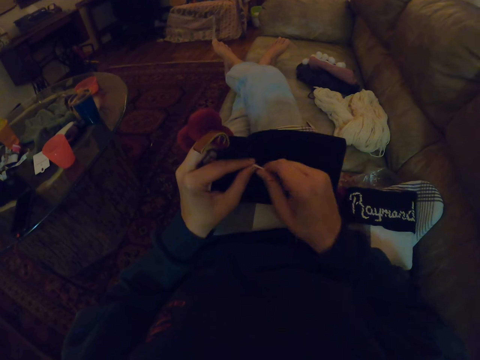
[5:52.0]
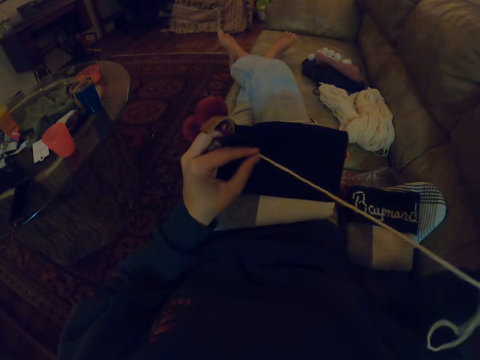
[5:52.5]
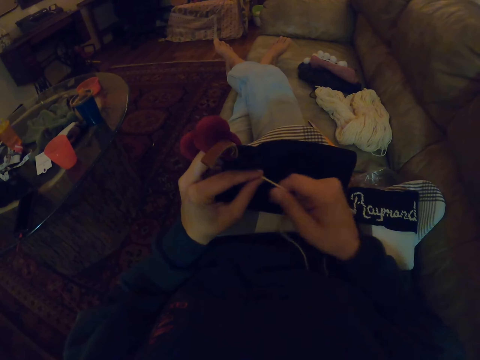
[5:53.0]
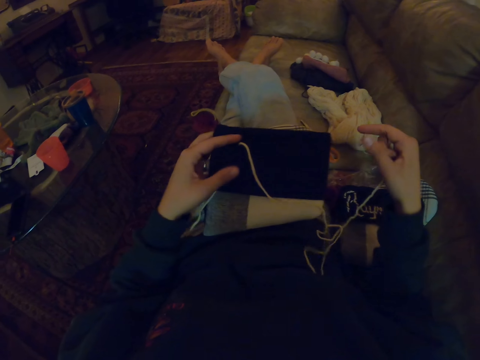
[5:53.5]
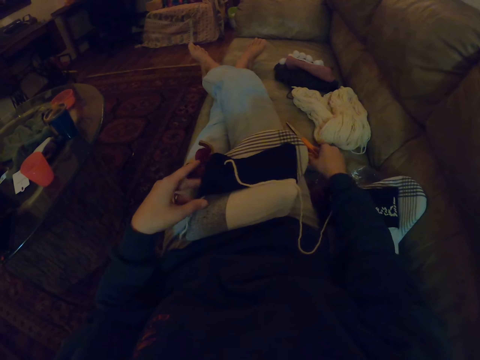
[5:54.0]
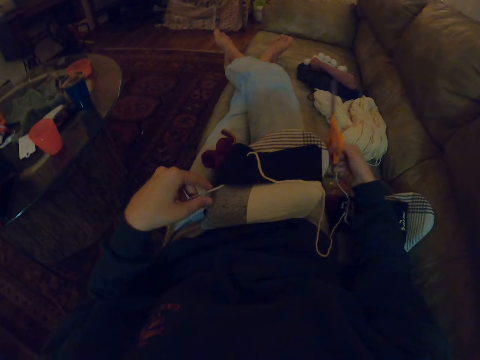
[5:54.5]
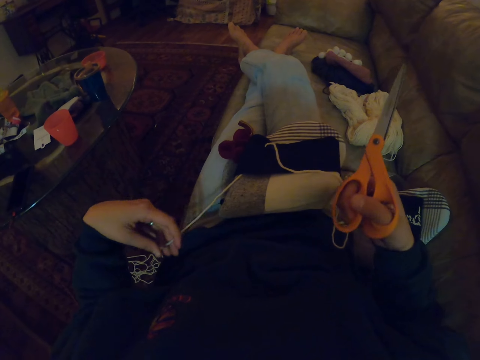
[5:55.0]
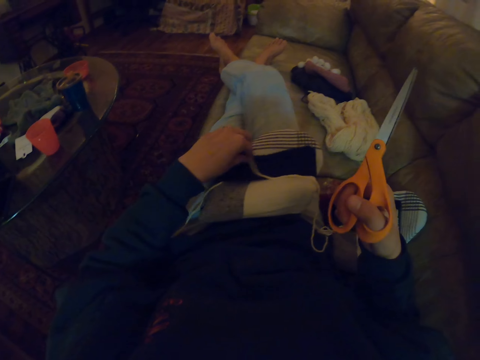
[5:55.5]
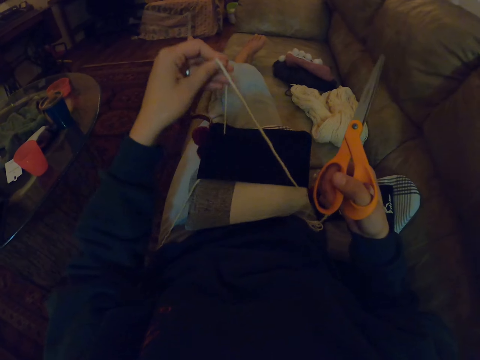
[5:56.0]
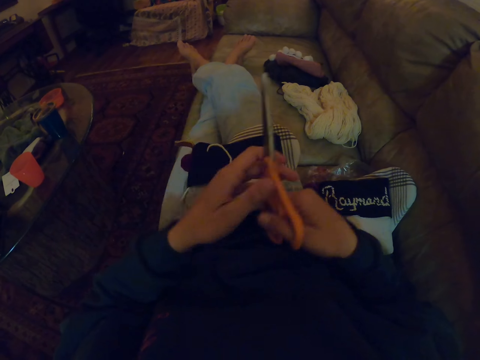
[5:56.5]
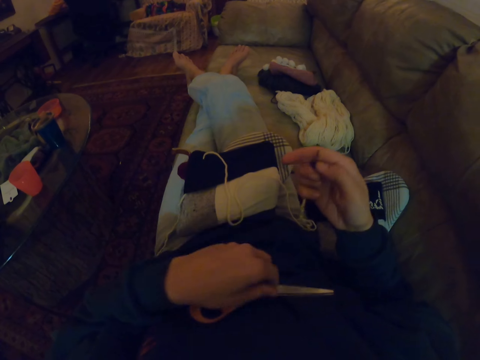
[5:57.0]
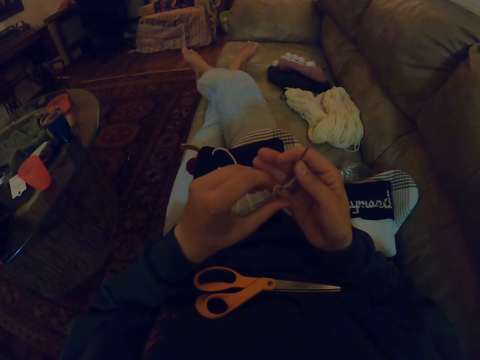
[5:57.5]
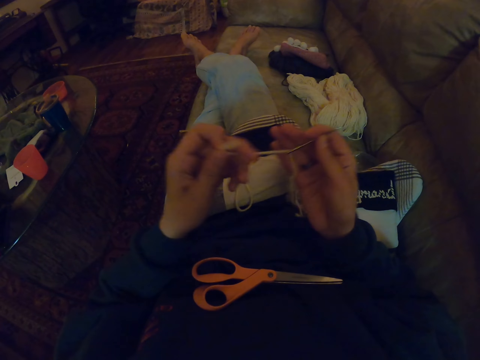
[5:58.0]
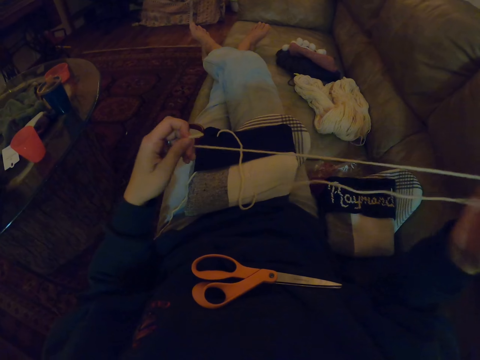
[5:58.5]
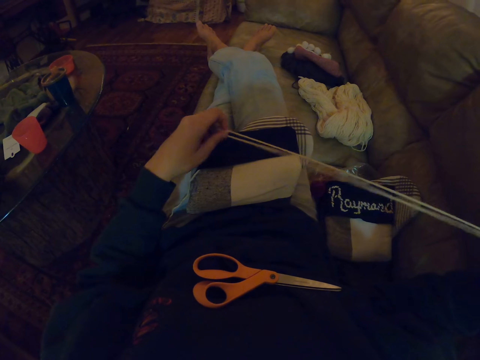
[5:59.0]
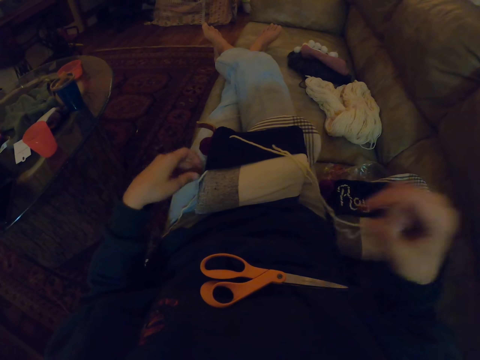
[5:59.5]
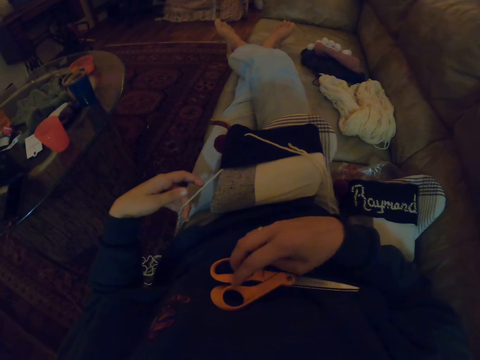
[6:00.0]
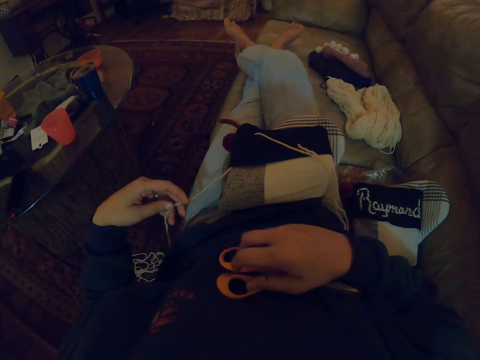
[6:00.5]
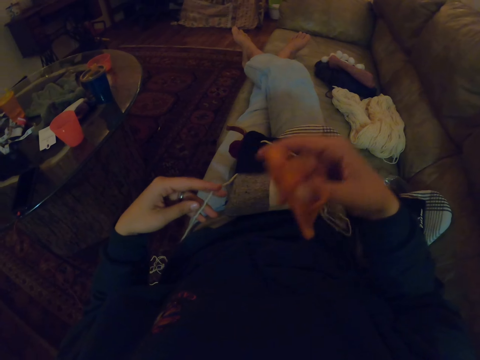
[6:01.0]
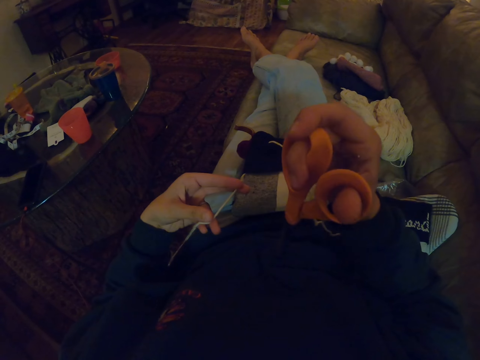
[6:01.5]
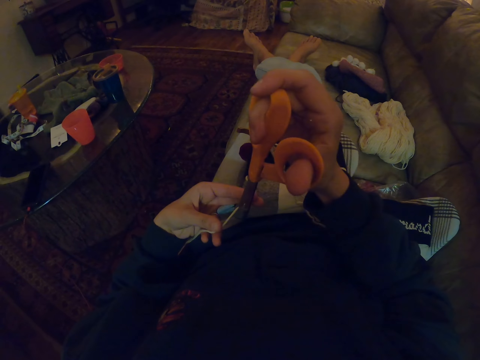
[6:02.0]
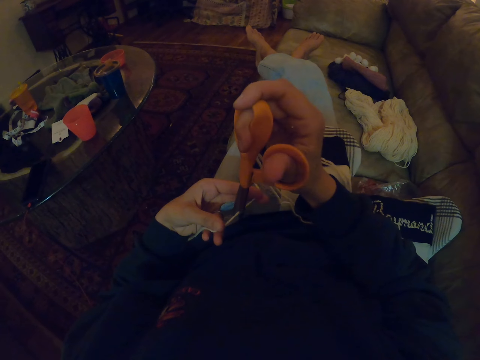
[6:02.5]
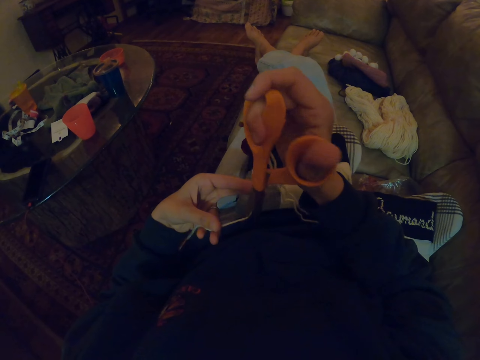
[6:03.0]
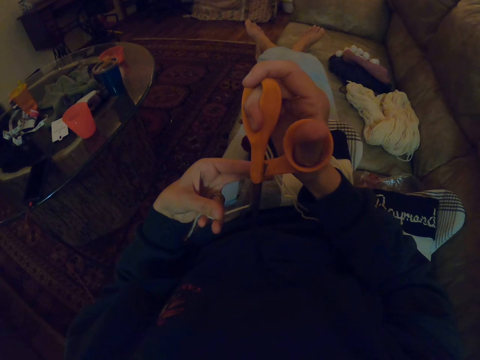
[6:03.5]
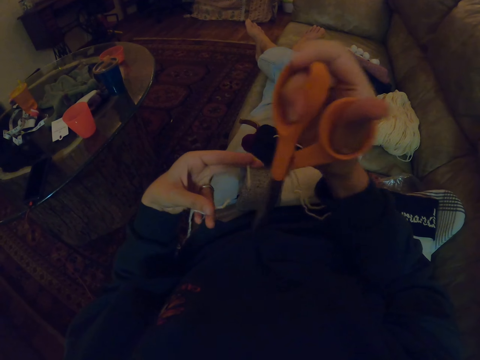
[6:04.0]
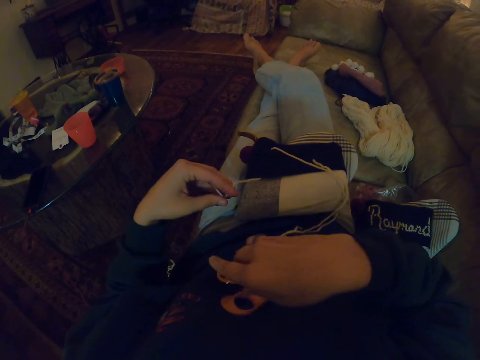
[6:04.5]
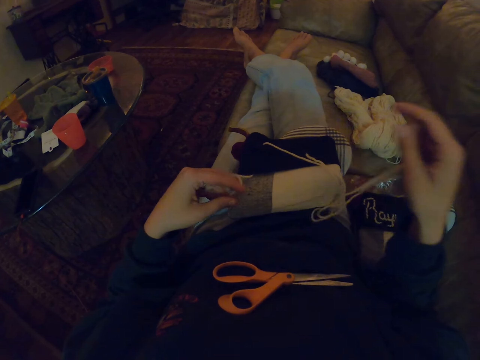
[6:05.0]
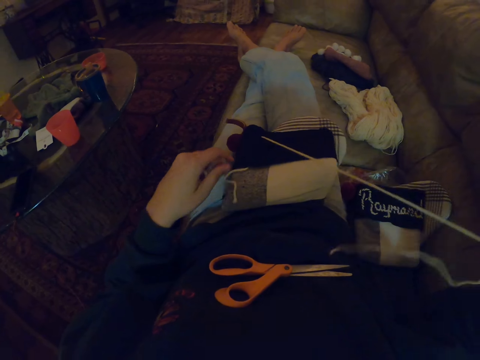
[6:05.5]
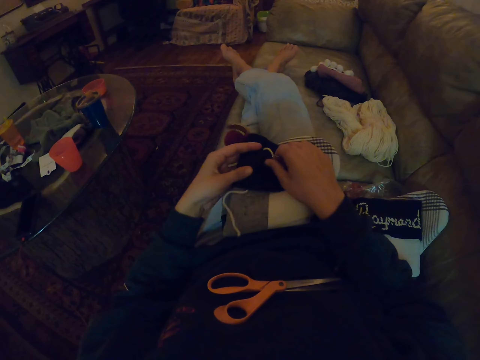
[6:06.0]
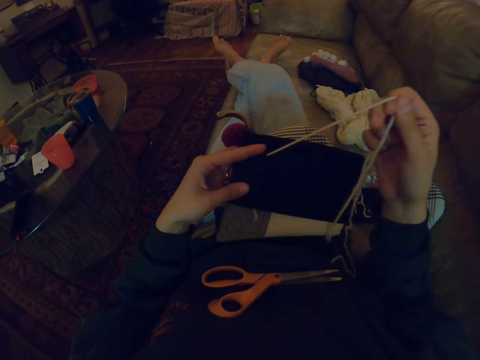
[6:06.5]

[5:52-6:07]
The camera wearer picks up the scissors. They put the scissors aside and pull the thread. They pick up the scissors, cut the thread with the scissors, and put the scissors aside.

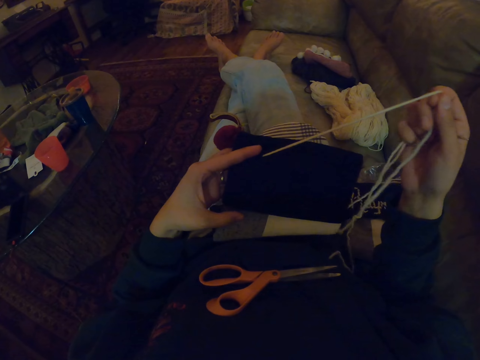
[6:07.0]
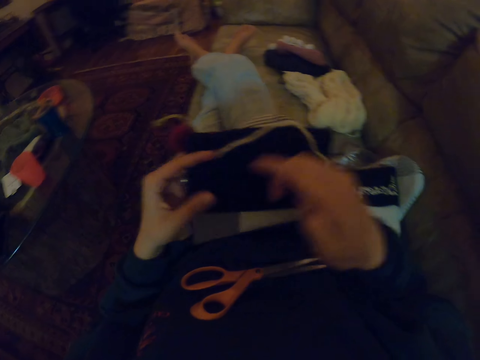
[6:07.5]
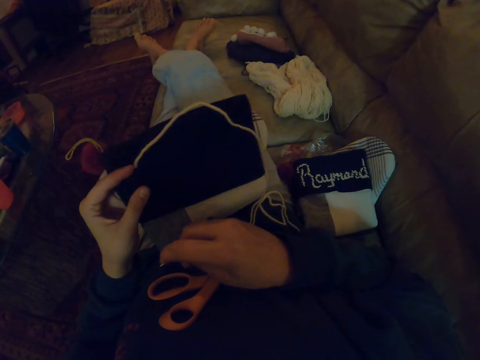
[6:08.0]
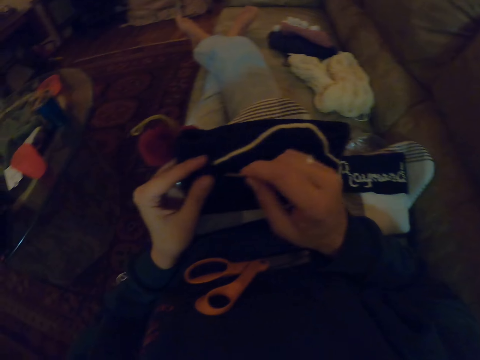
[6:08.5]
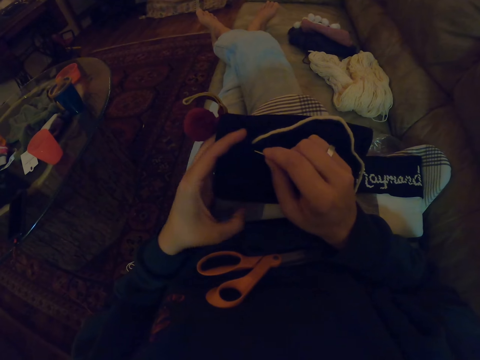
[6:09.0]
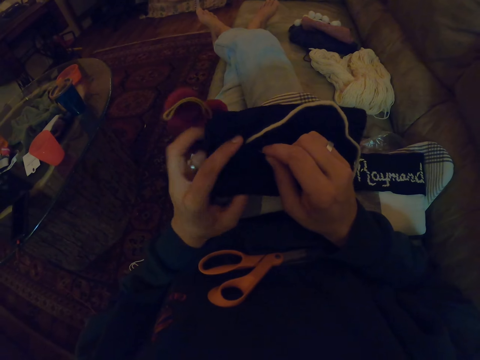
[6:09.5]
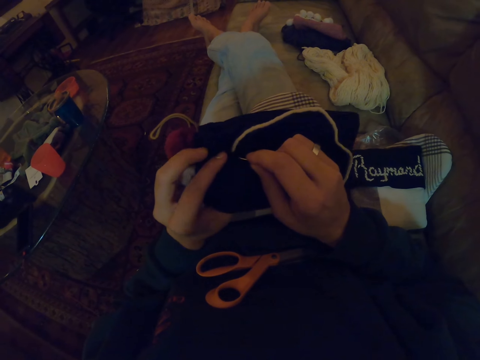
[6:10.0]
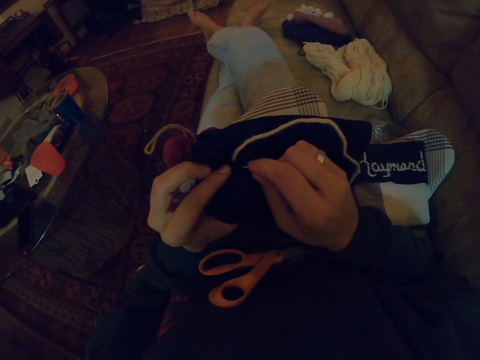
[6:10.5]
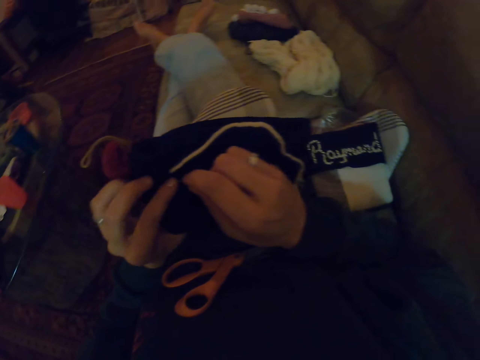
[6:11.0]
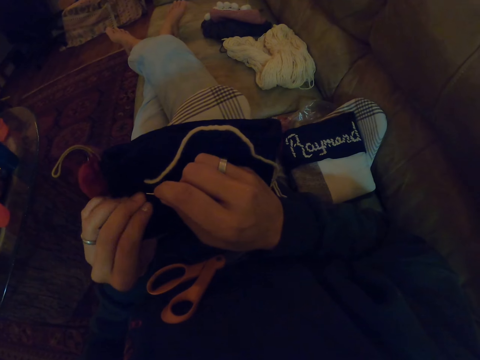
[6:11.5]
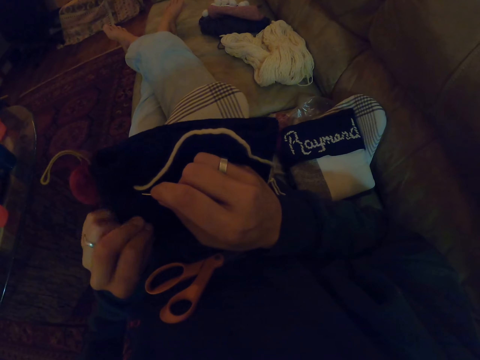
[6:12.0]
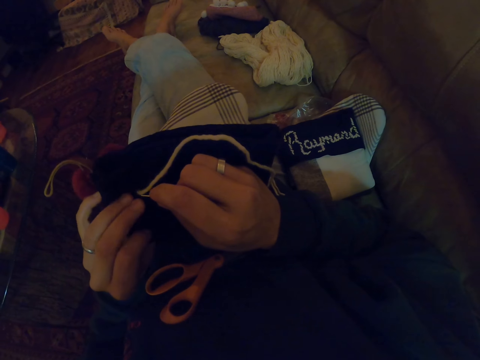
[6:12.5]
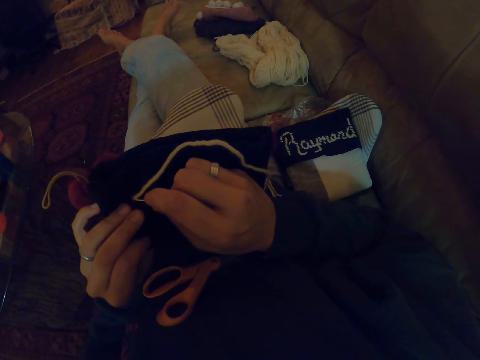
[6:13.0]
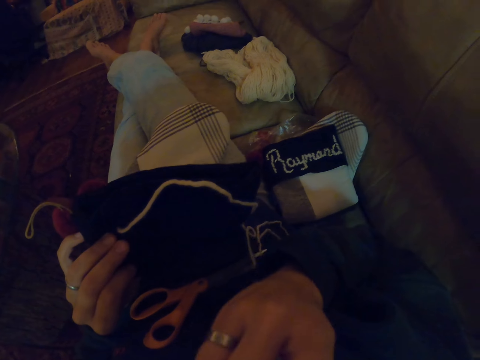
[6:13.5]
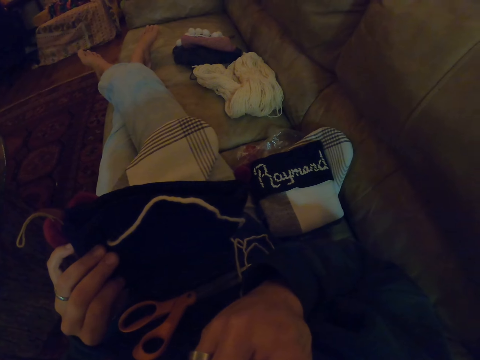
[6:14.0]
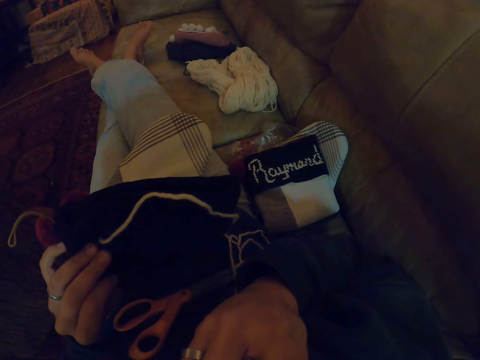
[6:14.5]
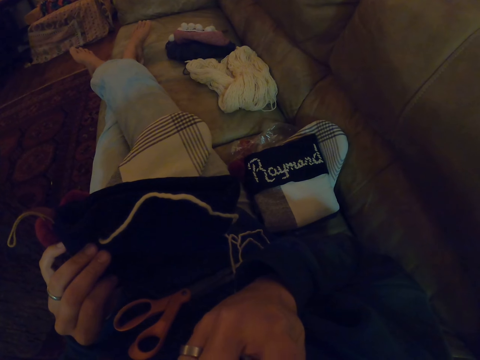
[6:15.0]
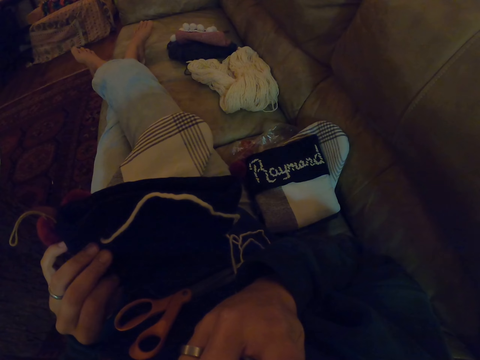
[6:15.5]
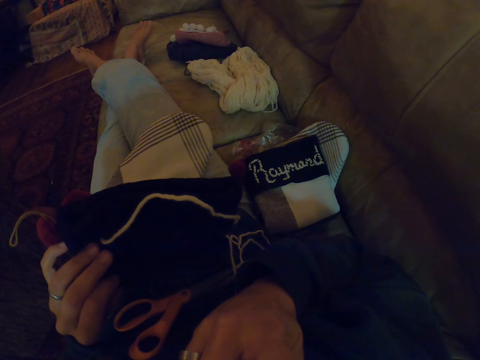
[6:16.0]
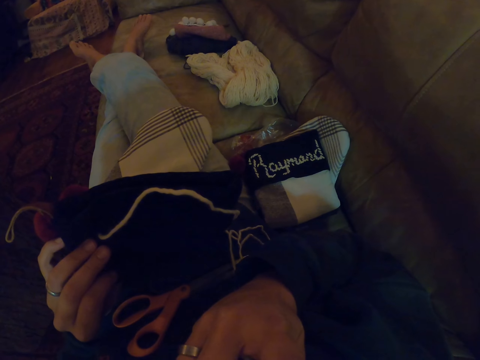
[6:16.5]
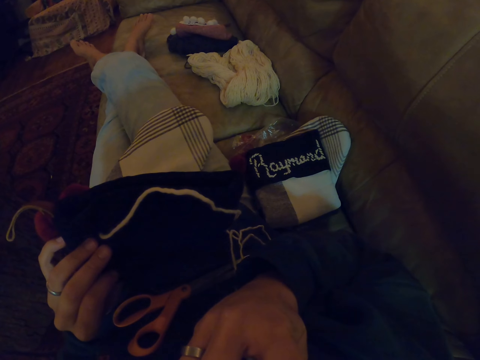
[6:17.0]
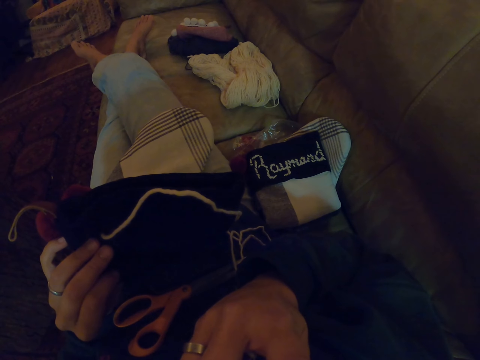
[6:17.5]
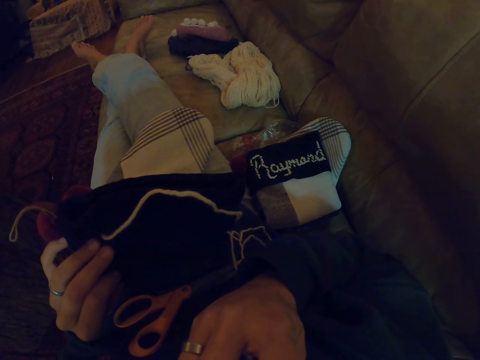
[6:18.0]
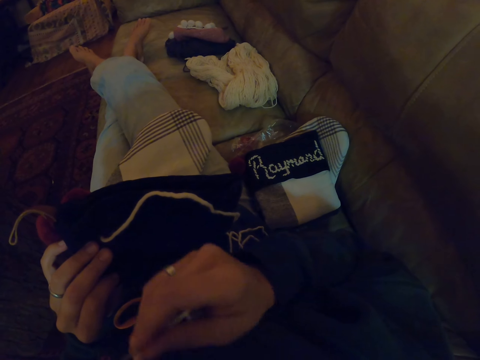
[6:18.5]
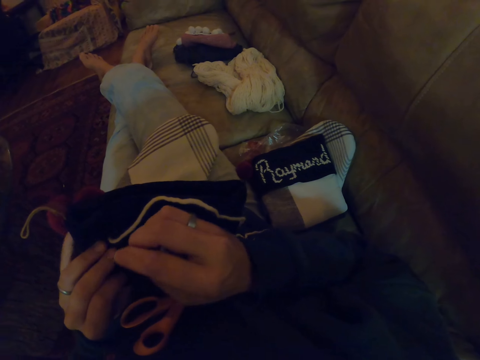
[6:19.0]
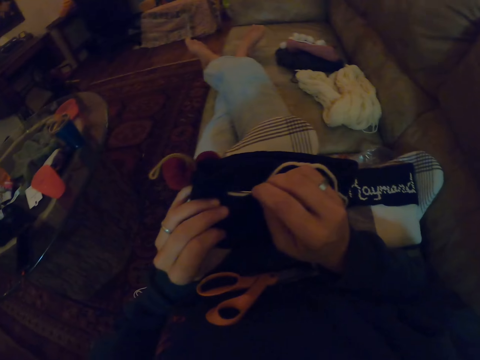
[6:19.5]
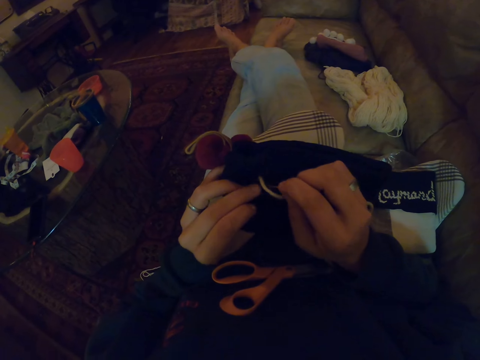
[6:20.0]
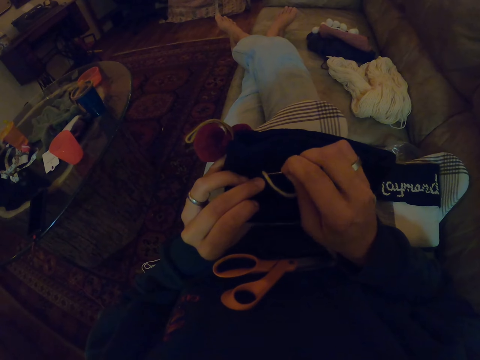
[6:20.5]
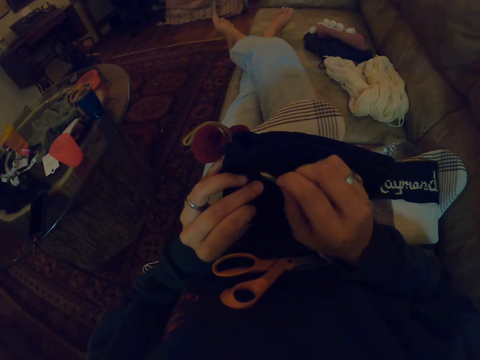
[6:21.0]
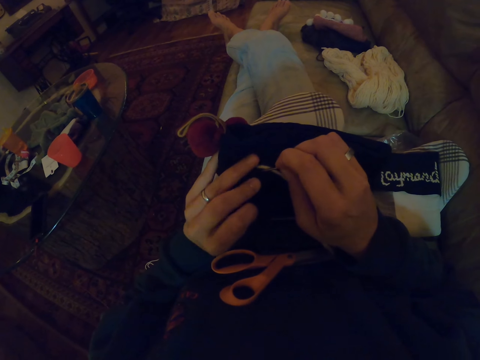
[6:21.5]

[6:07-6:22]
The camera wearer pulls the thread. She picks up the needle and knits the woolen fabric with the needle and thread. She touches her face. She knits the woolen fabric with the needle and thread.
